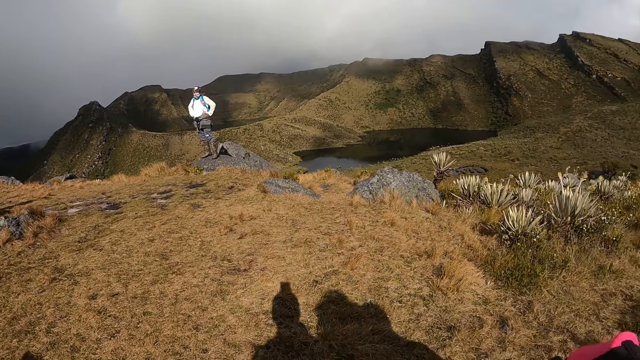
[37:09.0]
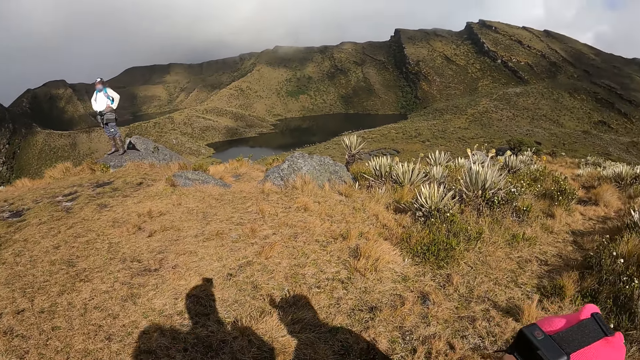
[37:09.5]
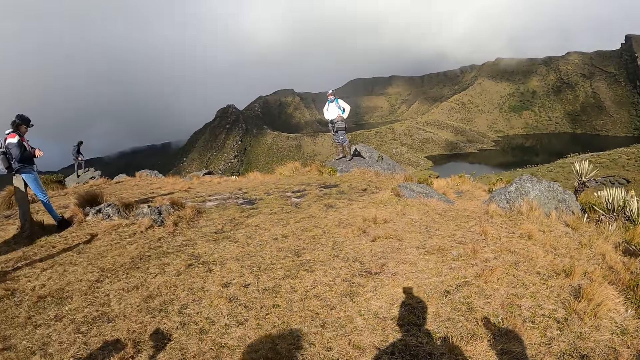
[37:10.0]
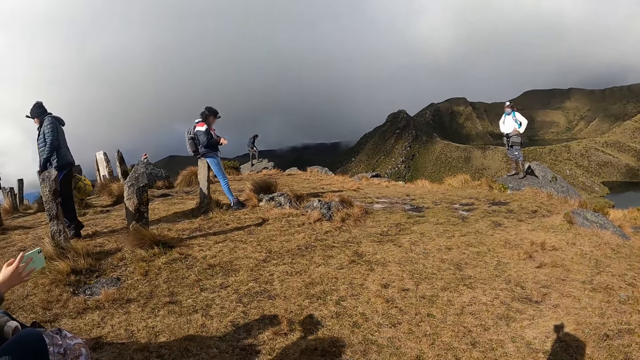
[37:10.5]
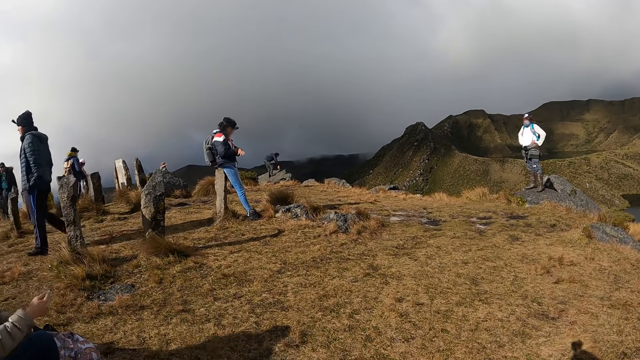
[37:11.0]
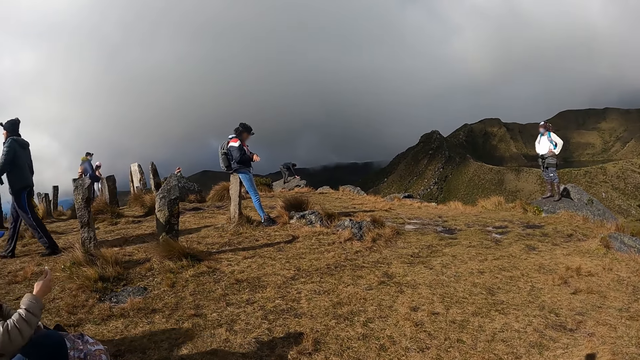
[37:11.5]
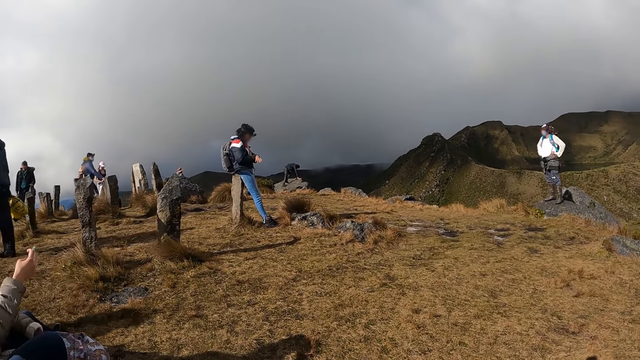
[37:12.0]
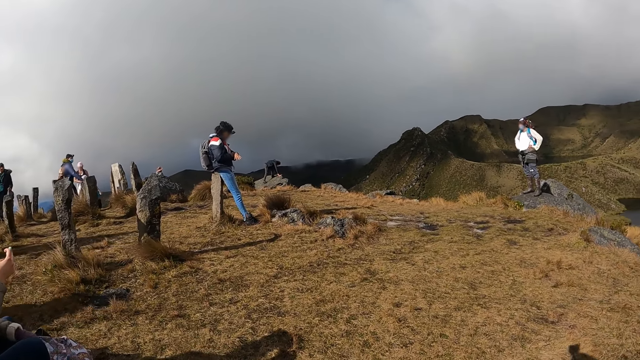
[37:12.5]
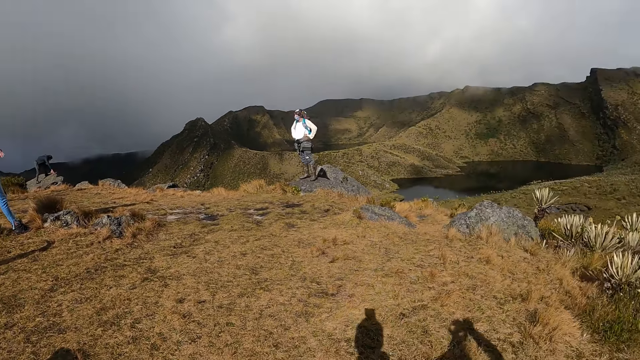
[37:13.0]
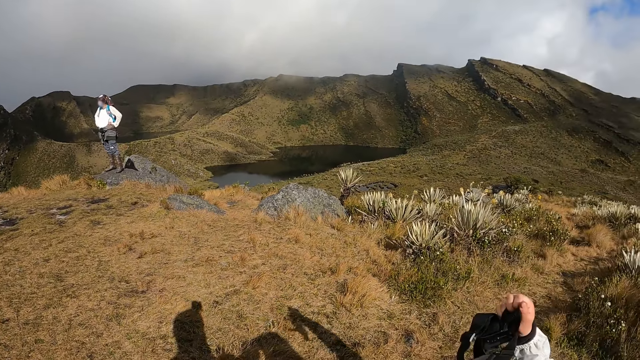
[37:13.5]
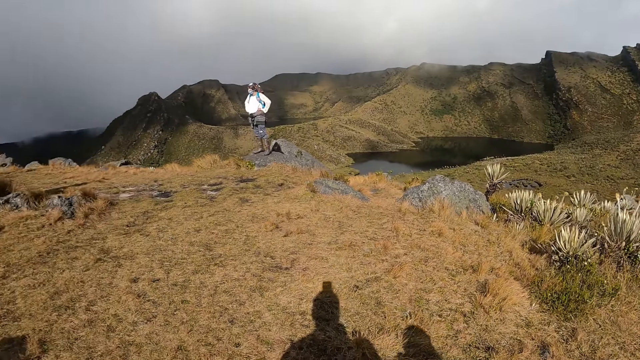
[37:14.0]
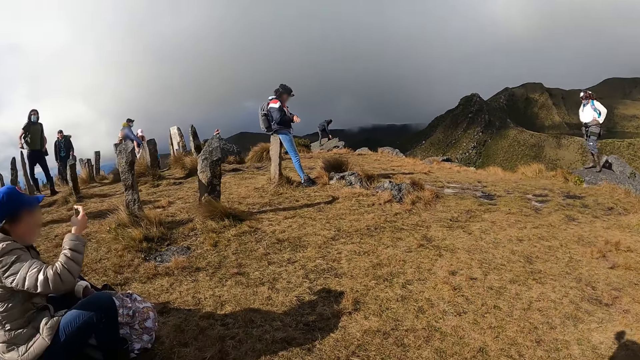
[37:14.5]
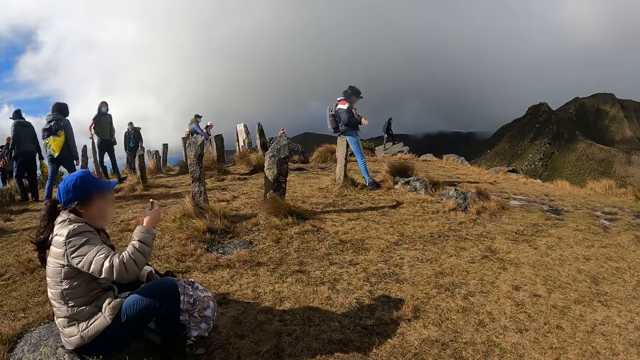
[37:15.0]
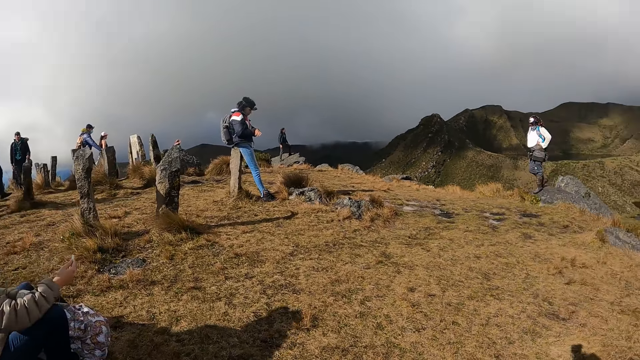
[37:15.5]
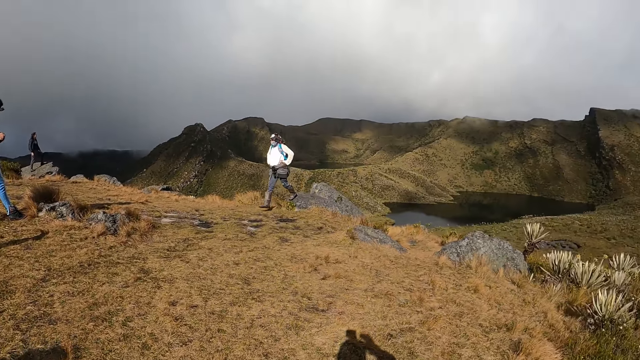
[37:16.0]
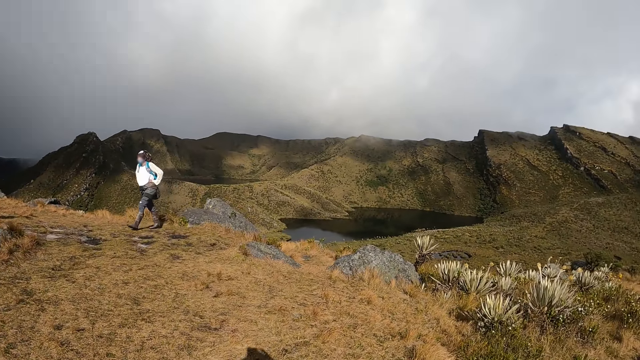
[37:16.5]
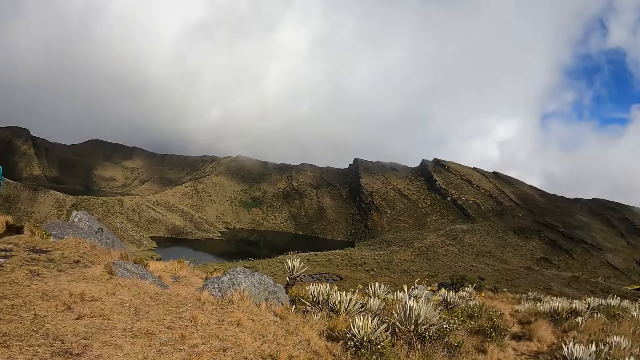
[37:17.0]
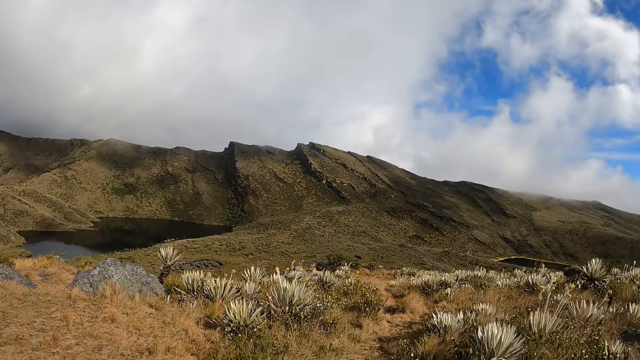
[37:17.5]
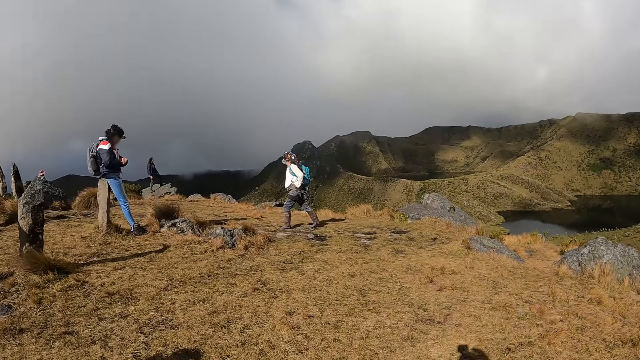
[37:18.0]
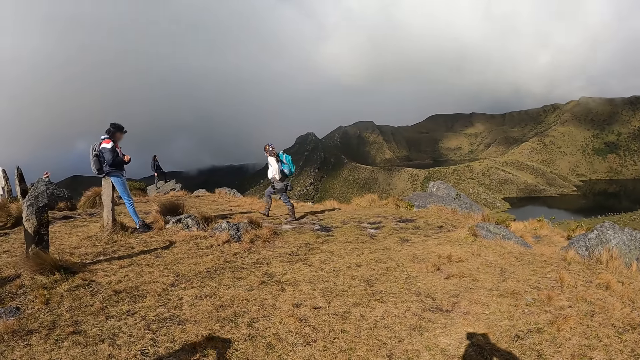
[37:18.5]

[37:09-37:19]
The camera wearer holds a rope or camera in his right hand. A lady operates a mobile phone with the right hand. The camera wearer stands on a mountain.
